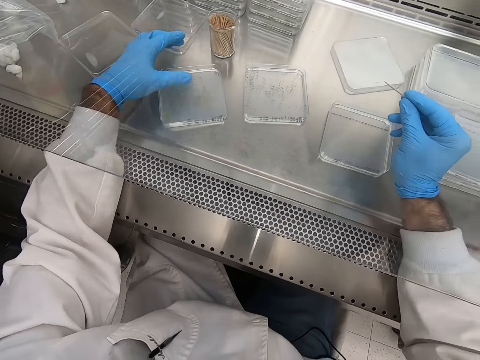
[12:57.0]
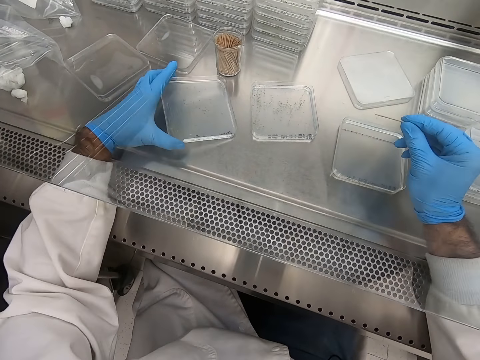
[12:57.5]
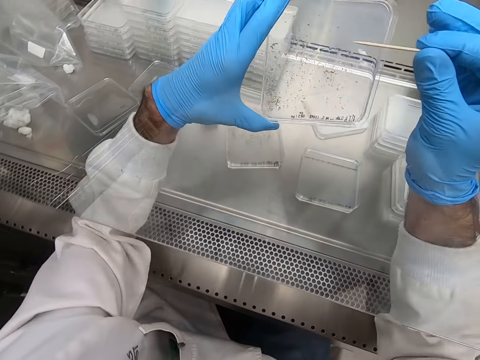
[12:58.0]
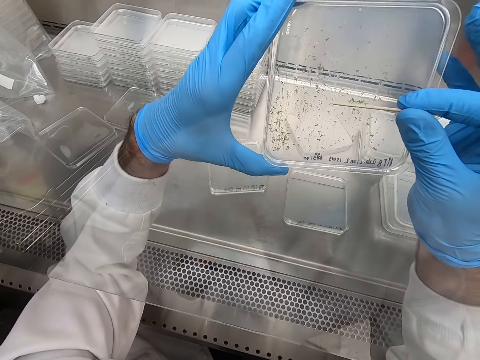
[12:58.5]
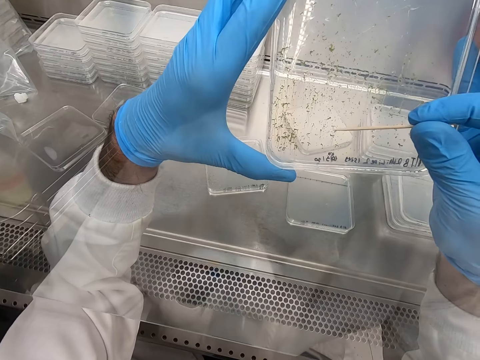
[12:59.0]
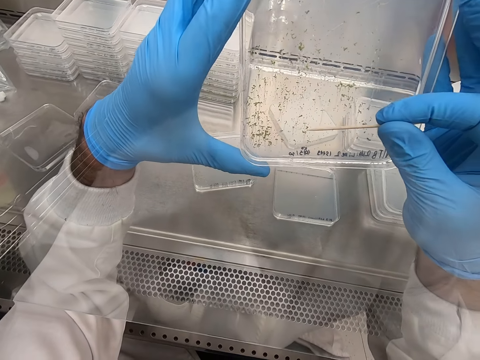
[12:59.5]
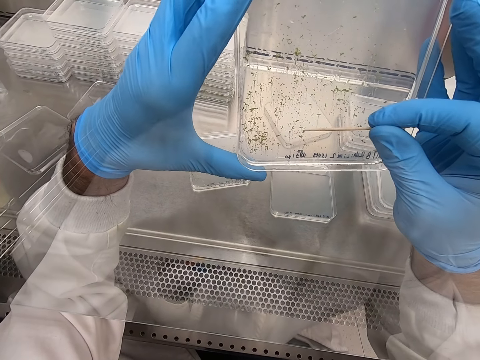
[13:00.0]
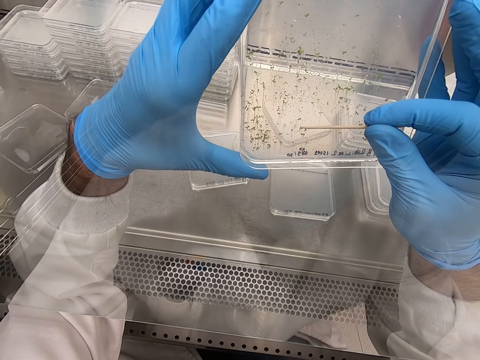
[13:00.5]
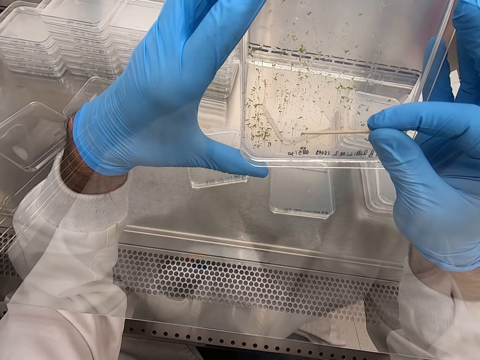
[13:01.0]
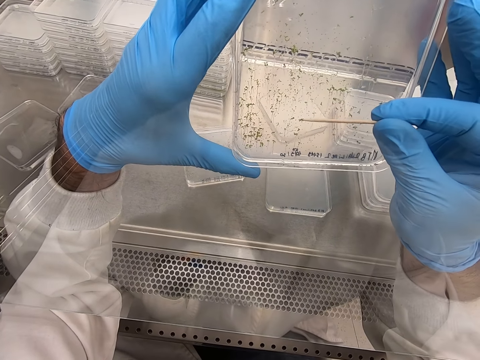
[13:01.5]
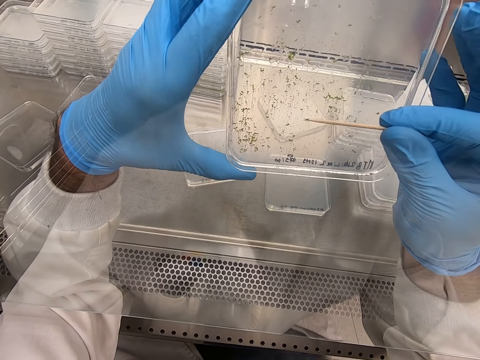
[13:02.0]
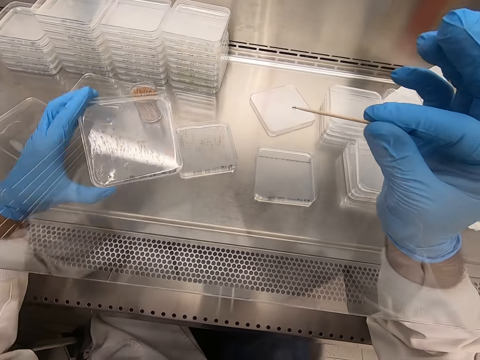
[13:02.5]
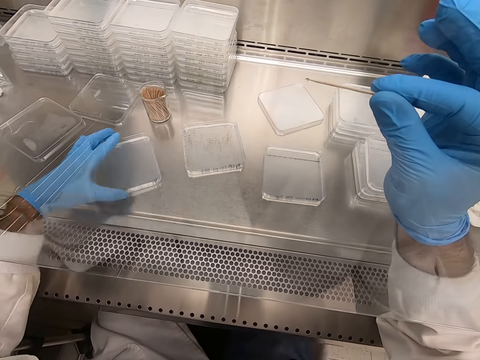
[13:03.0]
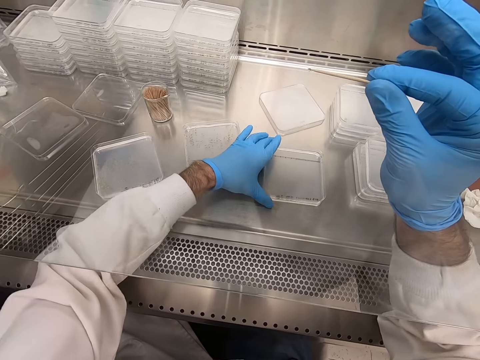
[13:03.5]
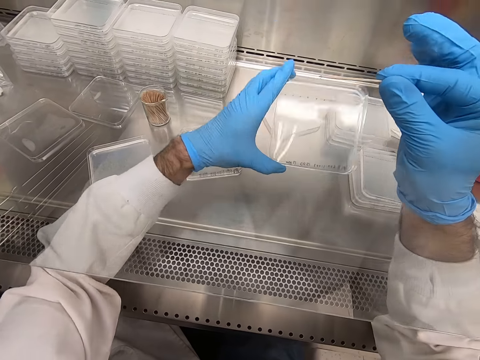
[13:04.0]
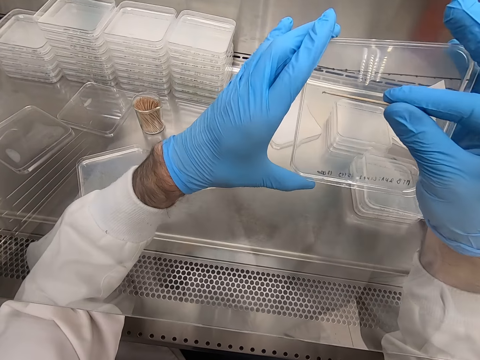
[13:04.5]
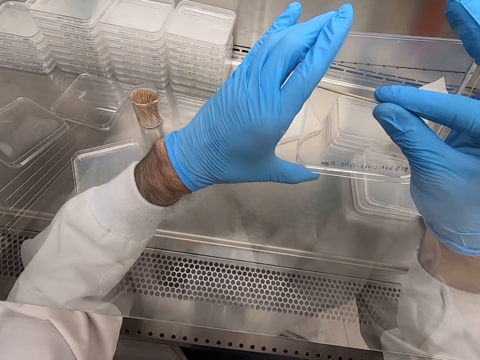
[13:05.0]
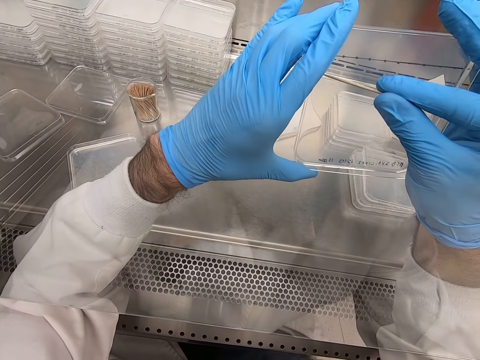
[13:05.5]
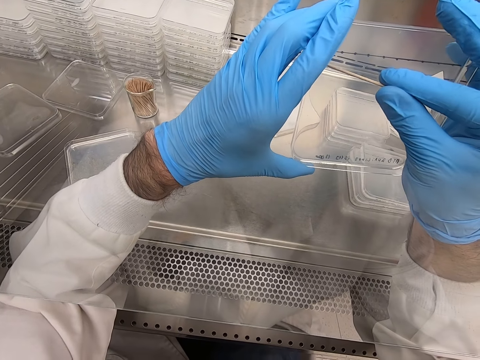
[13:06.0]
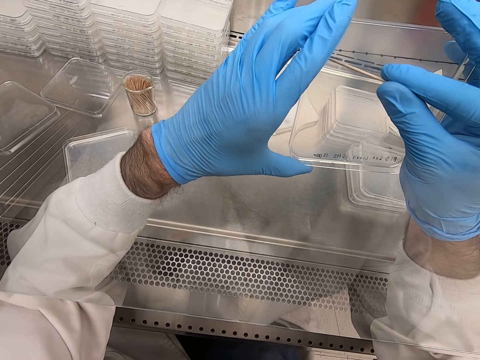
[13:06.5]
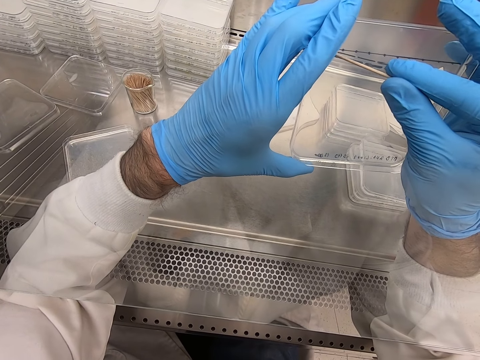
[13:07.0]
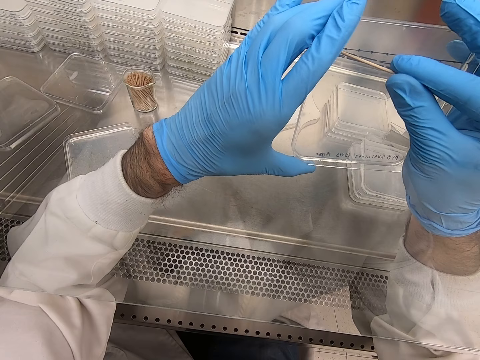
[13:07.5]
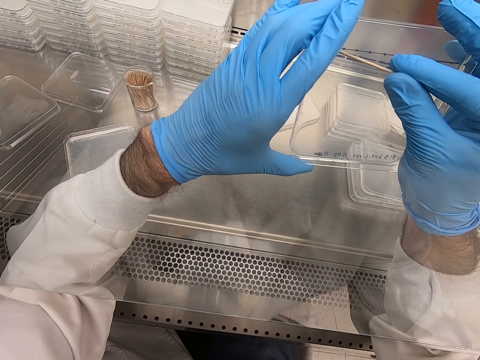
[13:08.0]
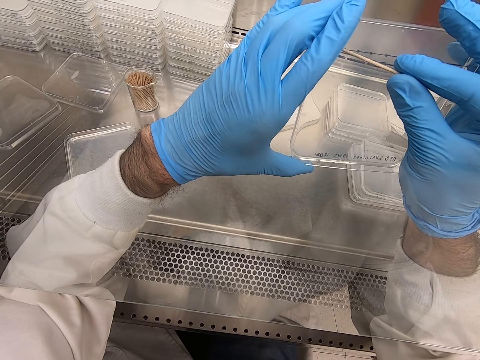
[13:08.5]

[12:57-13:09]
The camera wearer picks a tray or acrylic sheet and puts something with a wood stick. They remove particles from the acrylic sheet. They place the acrylic sheet on the table. They pick the acrylic sheet. They remove particles from the acrylic sheet.

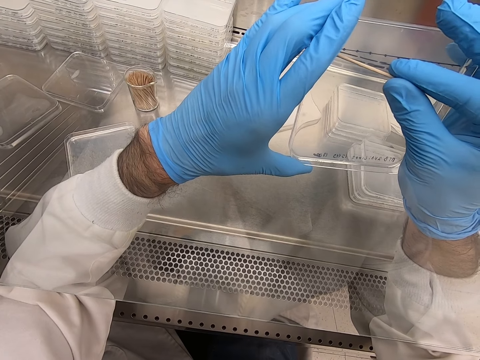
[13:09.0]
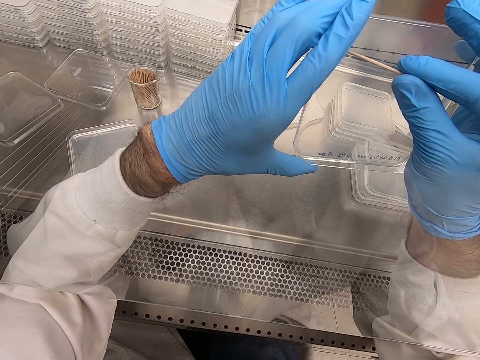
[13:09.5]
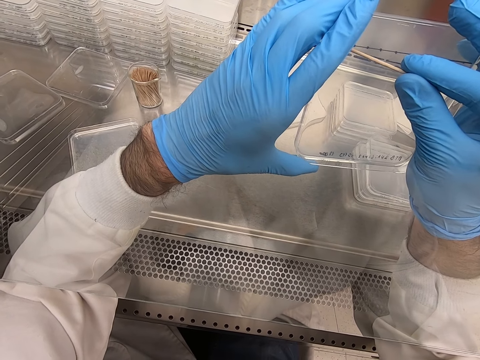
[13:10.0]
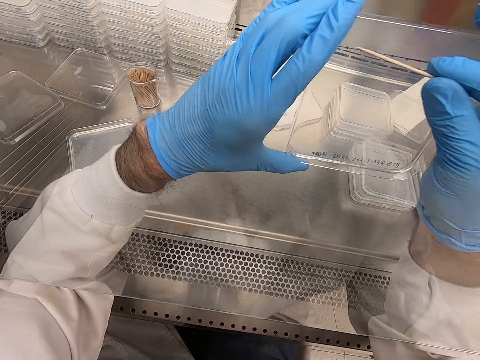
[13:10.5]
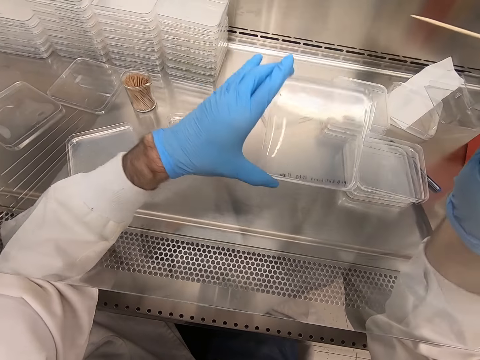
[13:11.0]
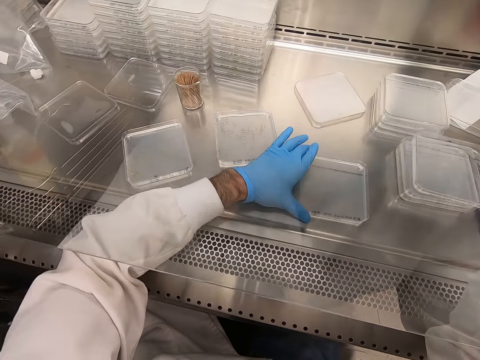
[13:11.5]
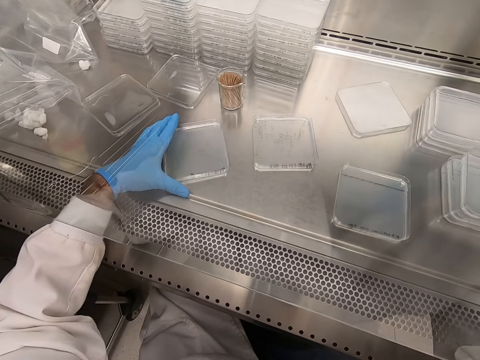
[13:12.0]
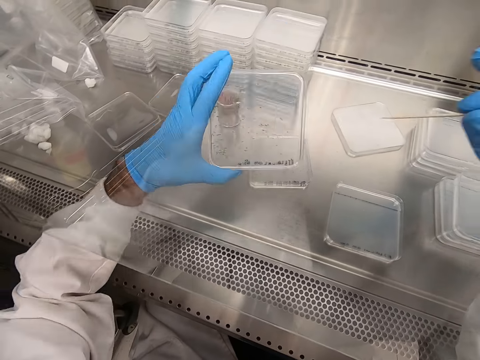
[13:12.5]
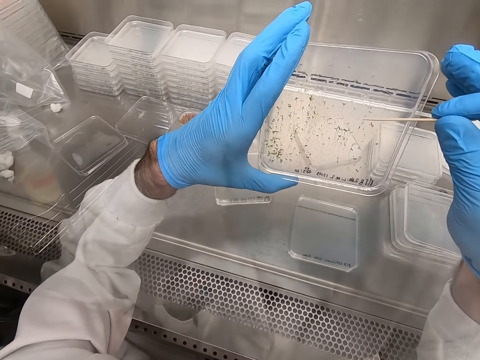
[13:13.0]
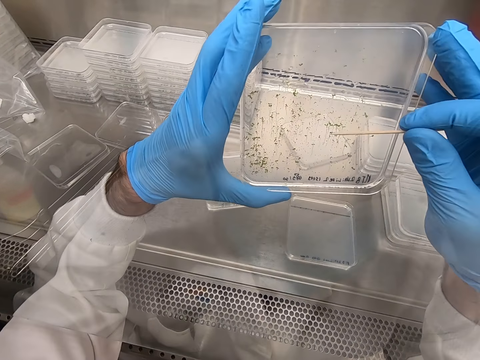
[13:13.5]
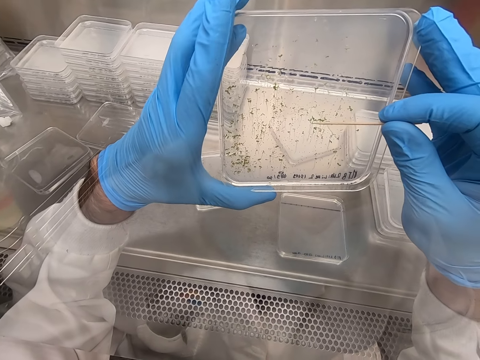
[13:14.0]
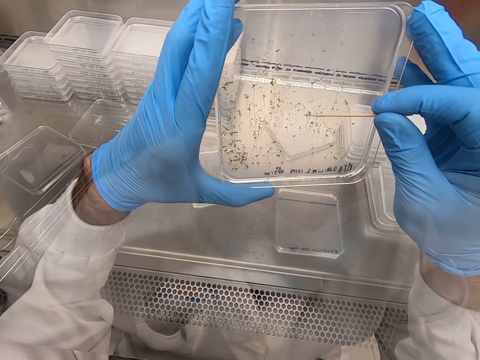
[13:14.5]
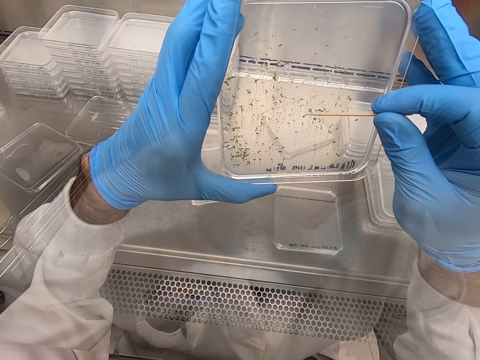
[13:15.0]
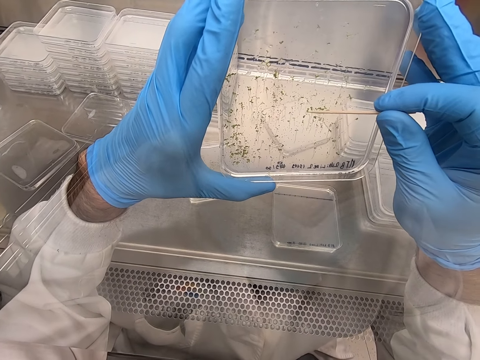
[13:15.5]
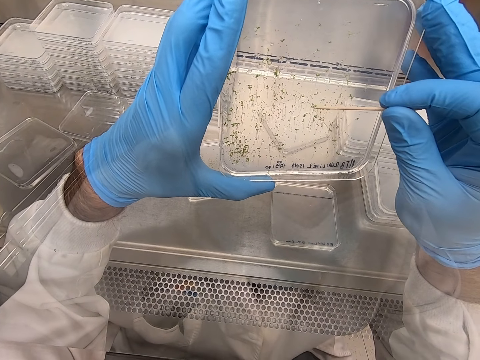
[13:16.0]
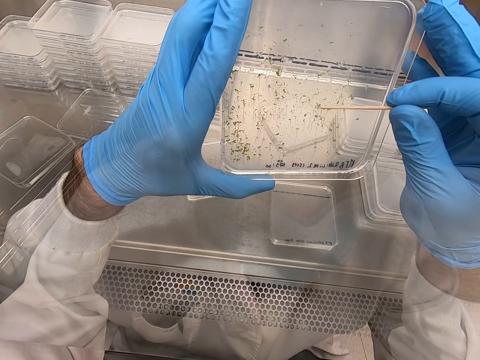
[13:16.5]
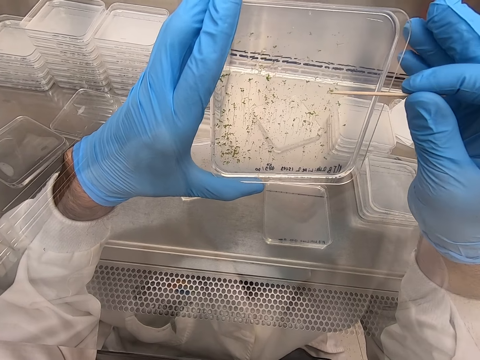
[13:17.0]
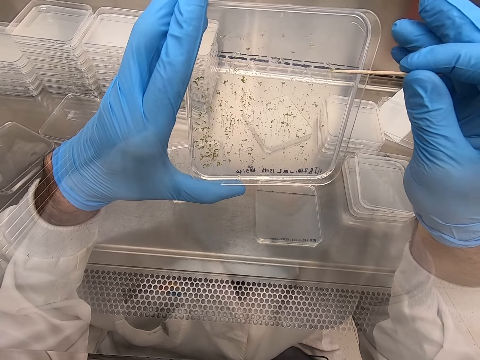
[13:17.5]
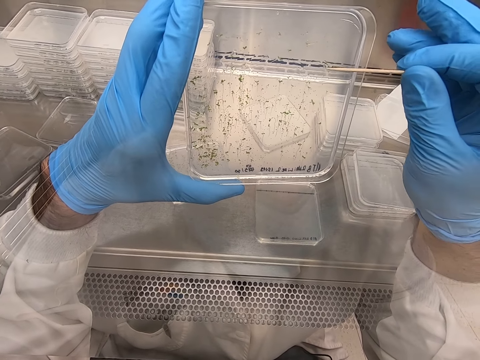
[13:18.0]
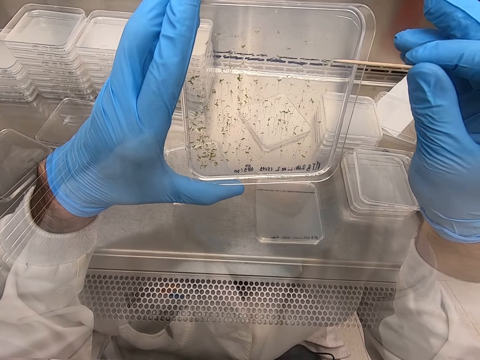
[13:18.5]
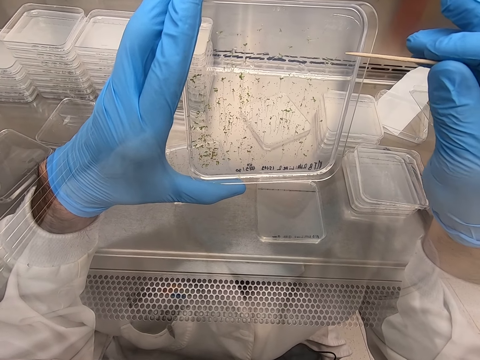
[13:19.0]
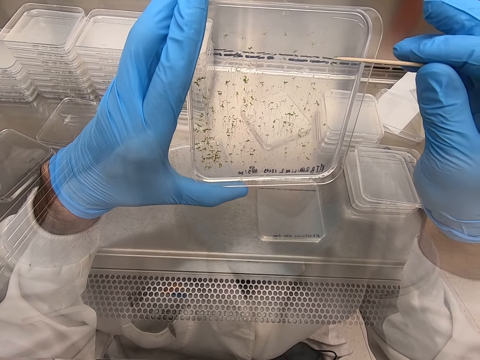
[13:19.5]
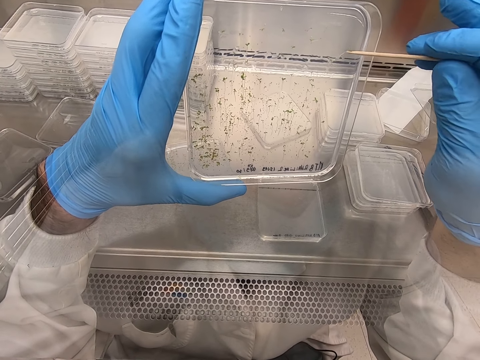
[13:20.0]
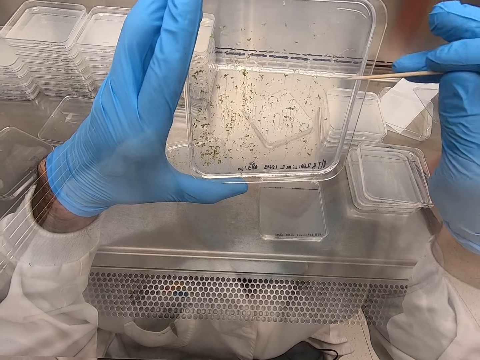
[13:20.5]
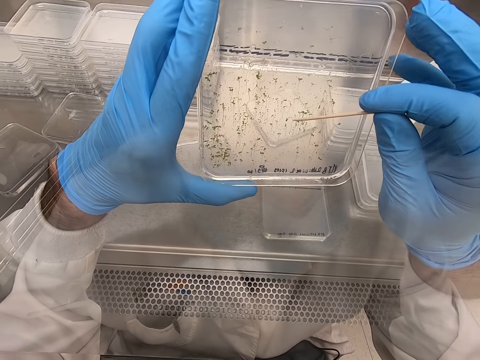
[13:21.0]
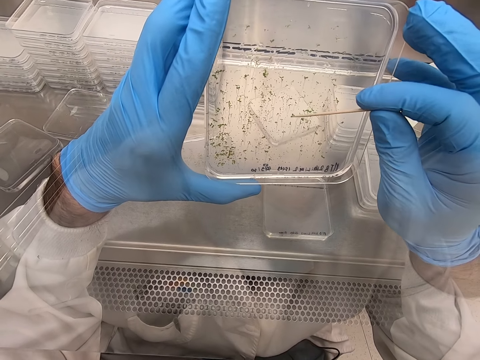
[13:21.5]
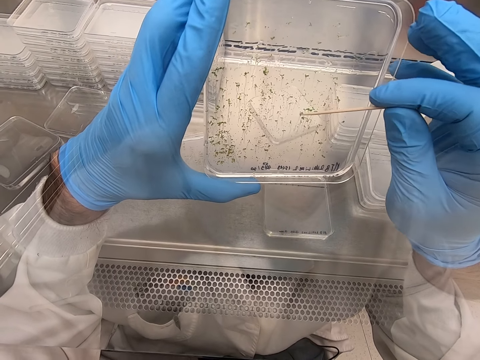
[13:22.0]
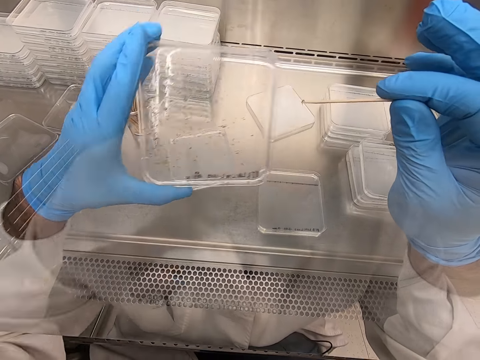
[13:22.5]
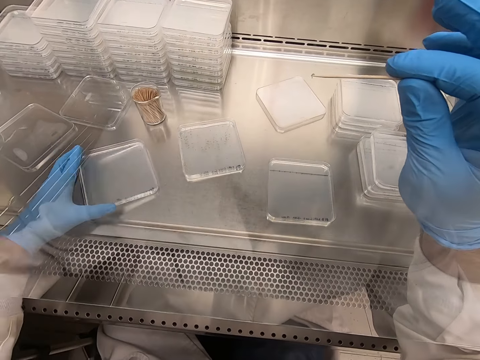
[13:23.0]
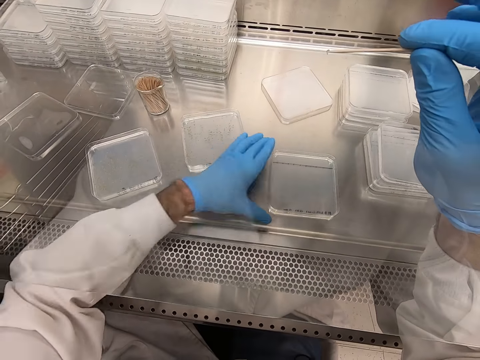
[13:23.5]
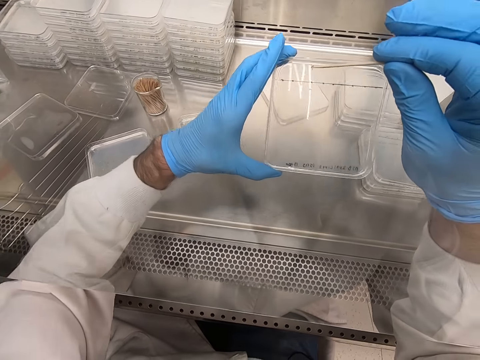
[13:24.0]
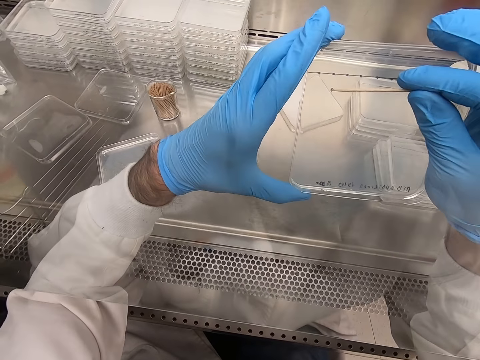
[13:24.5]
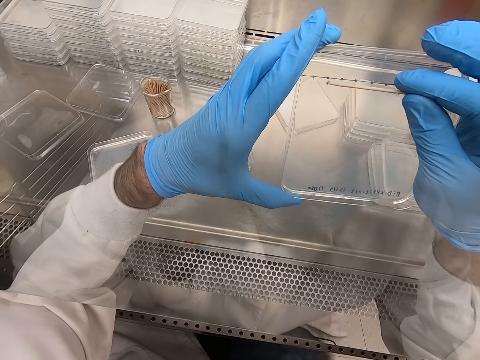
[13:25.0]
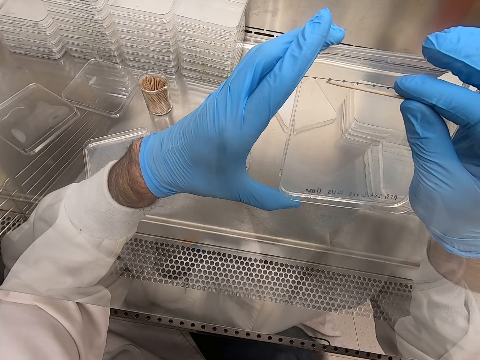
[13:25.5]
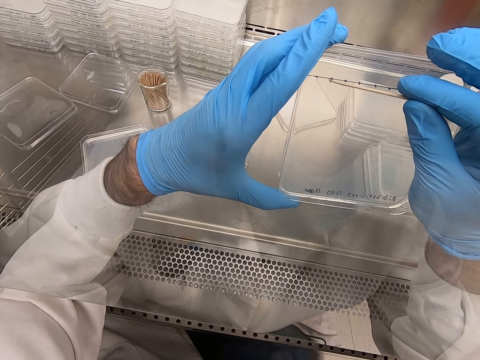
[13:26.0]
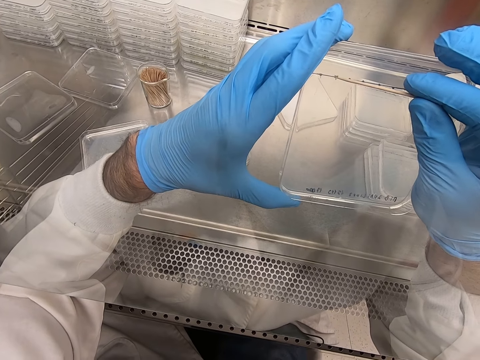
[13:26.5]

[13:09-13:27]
The camera wearer places an acrylic sheet on the table. They pick the acrylic sheet. They pick particles from the acrylic sheet. They place the acrylic sheet on the table. They pick the acrylic sheet. They remove particles from the acrylic sheet.
